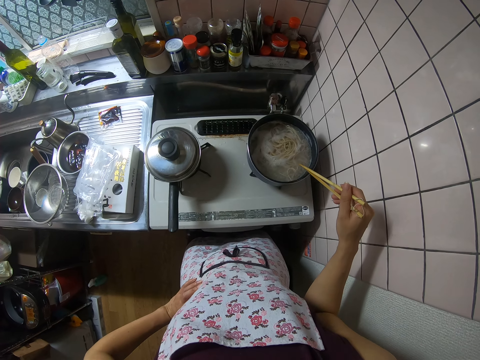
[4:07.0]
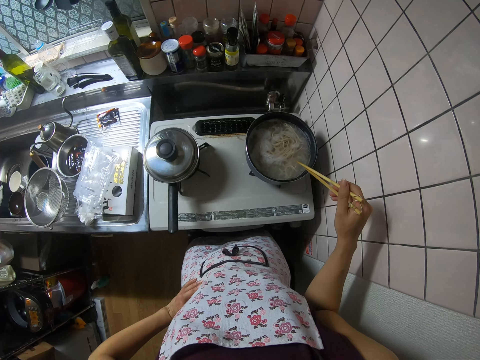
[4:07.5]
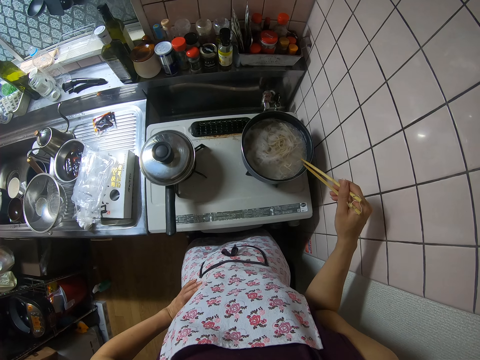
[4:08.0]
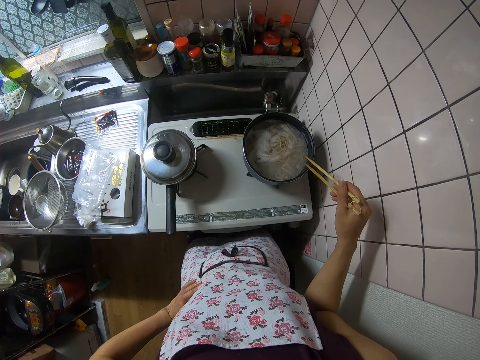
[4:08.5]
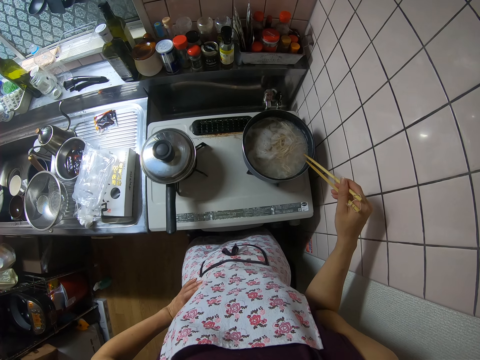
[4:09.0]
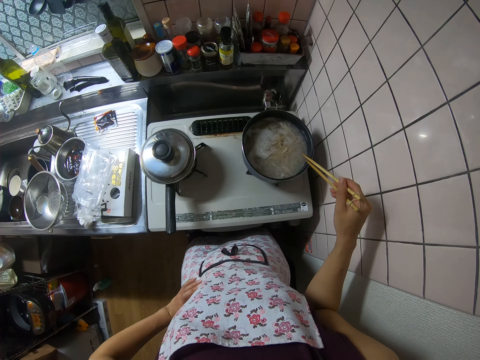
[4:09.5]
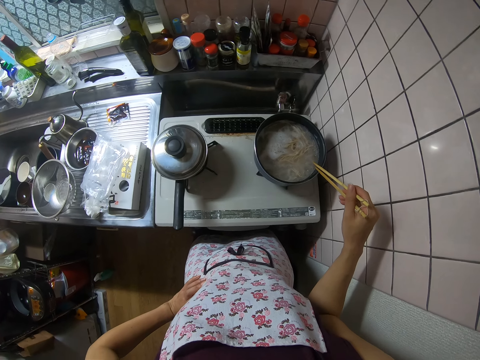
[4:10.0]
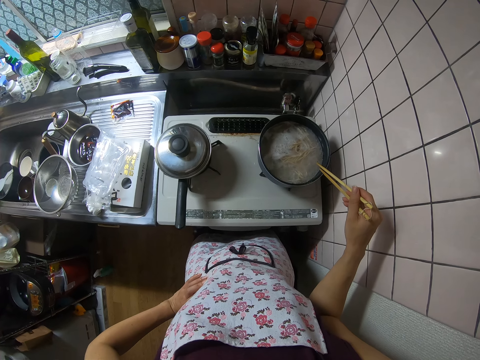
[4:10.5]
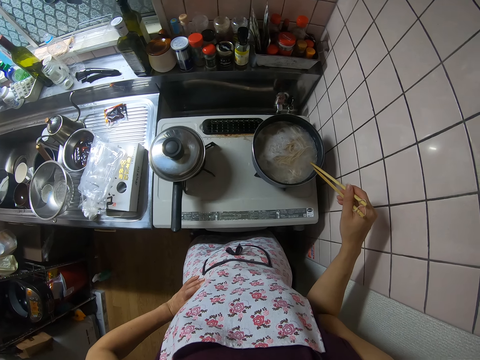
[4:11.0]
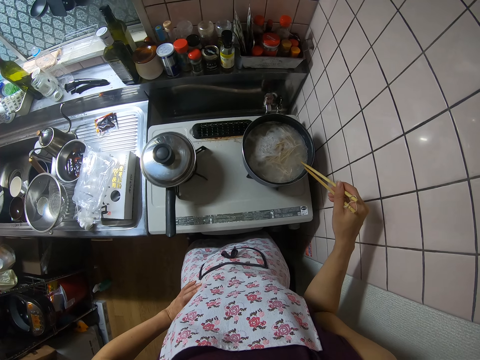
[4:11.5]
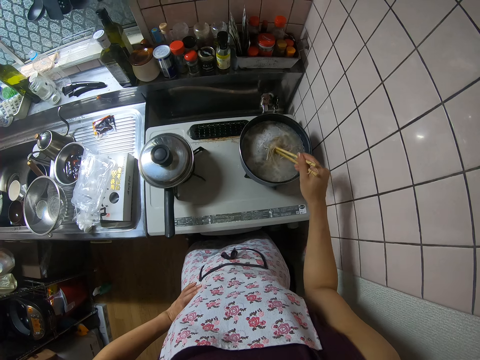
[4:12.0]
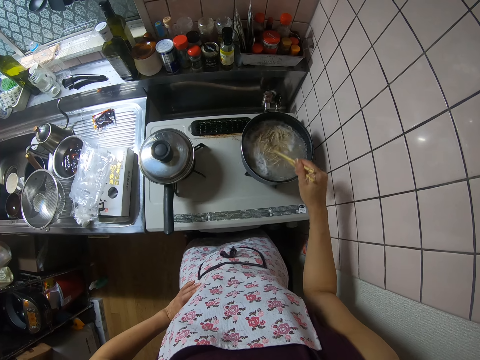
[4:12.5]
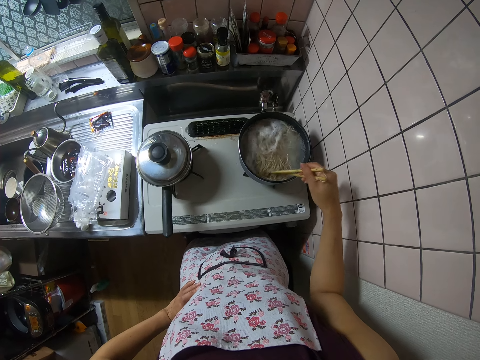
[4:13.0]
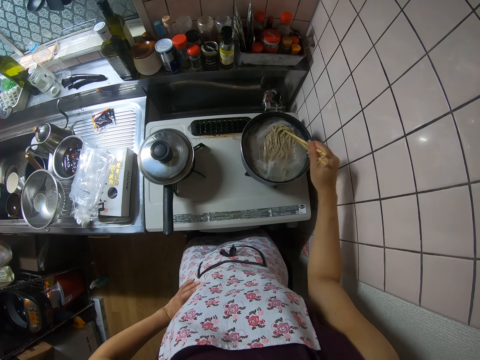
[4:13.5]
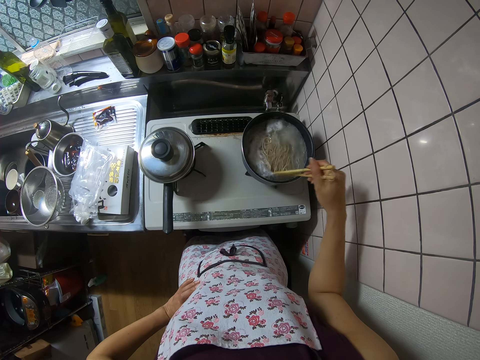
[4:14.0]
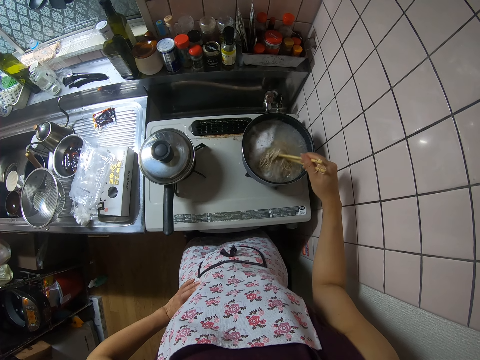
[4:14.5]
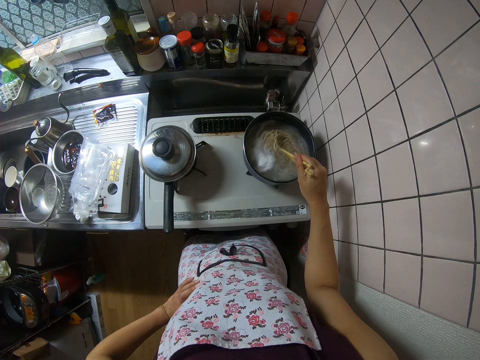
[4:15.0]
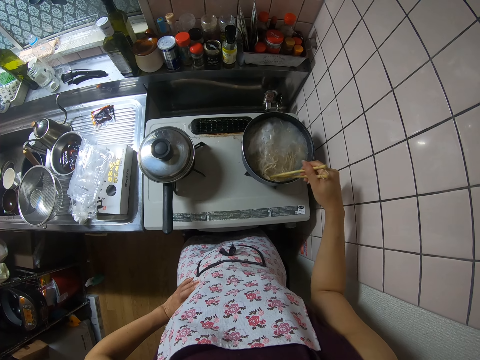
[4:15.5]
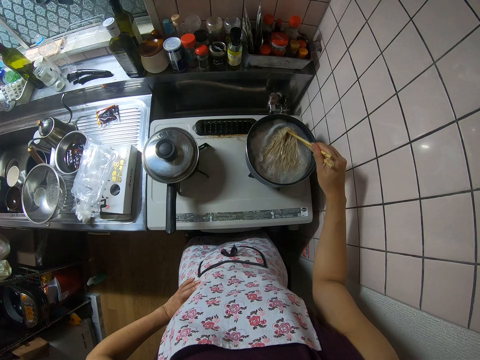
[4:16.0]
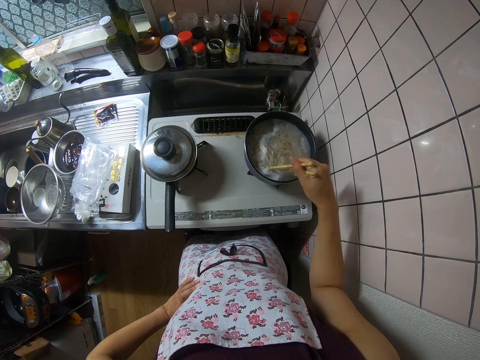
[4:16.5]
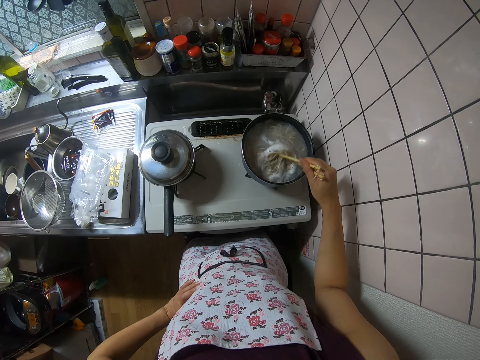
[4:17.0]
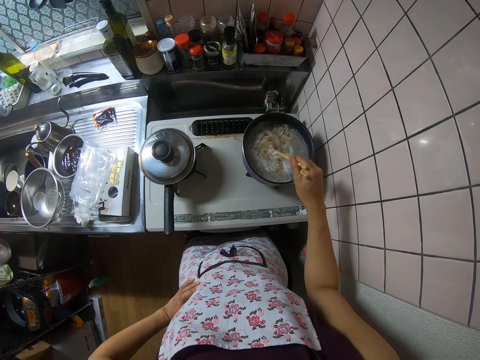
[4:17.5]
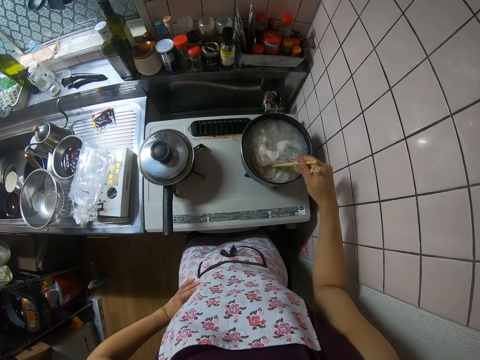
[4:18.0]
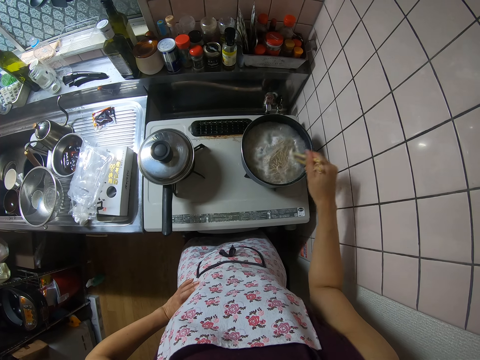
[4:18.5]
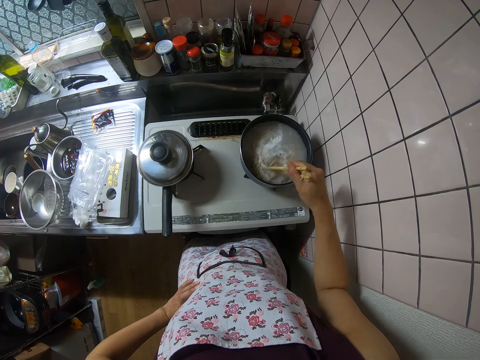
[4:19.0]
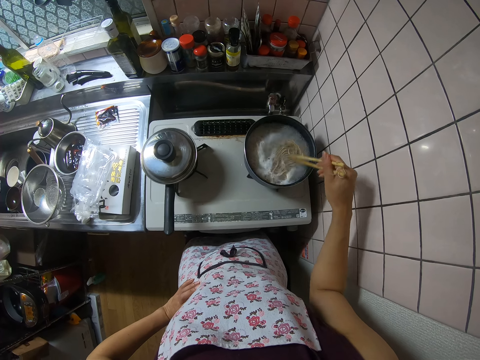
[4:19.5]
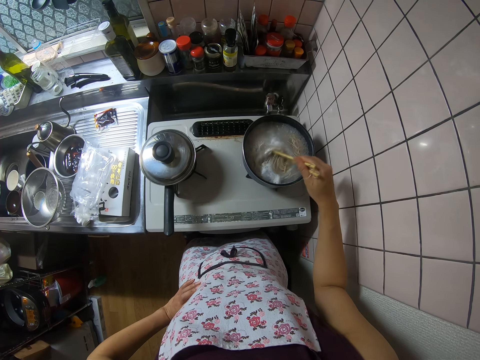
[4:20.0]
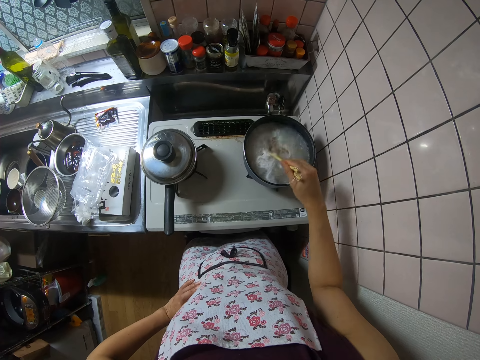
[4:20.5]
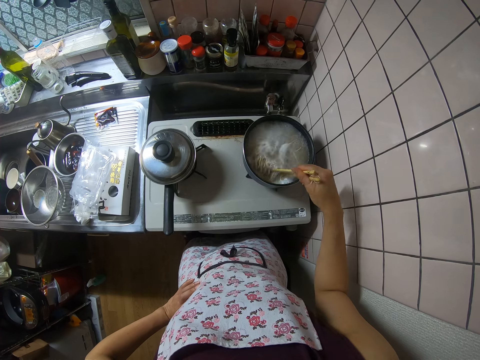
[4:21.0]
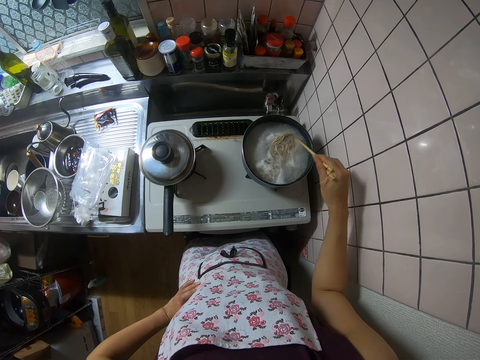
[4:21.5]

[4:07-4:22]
The camera wearer stirs the spaghetti in the pot with the chopsticks.

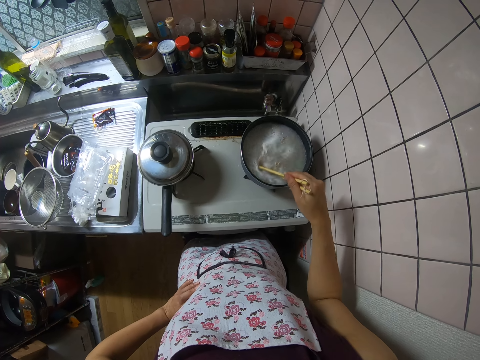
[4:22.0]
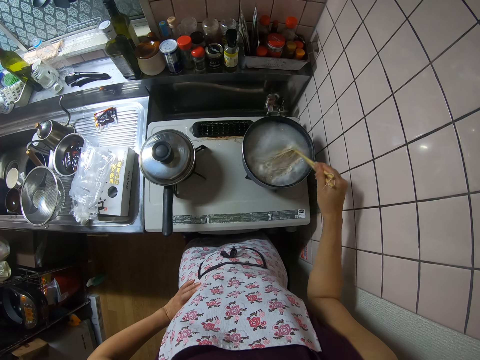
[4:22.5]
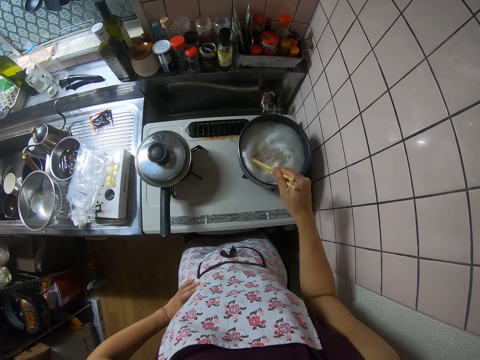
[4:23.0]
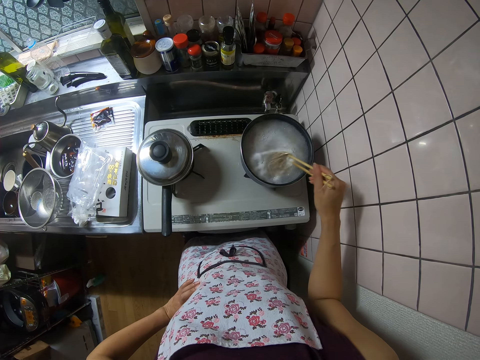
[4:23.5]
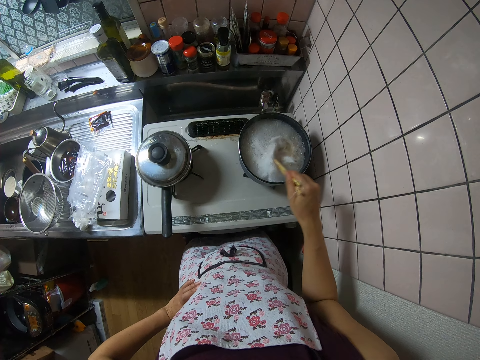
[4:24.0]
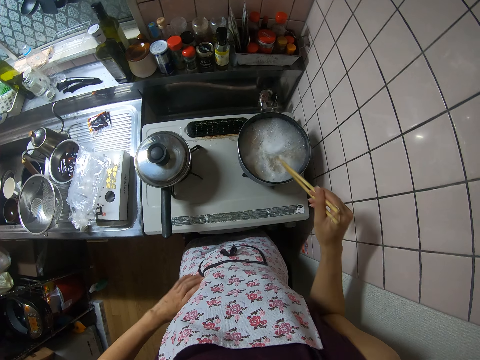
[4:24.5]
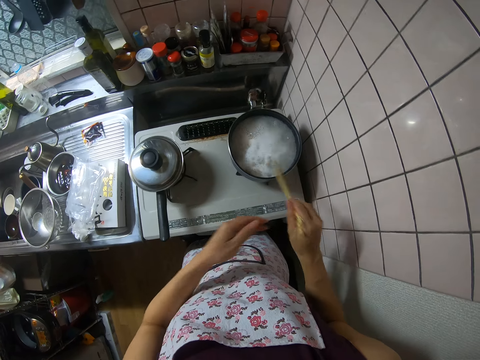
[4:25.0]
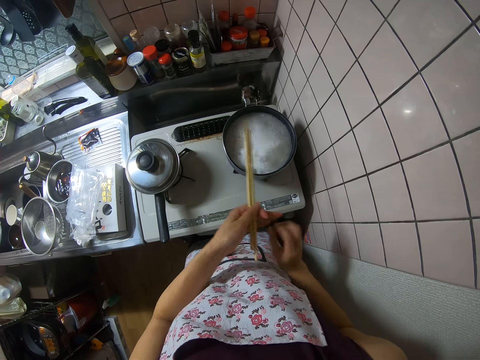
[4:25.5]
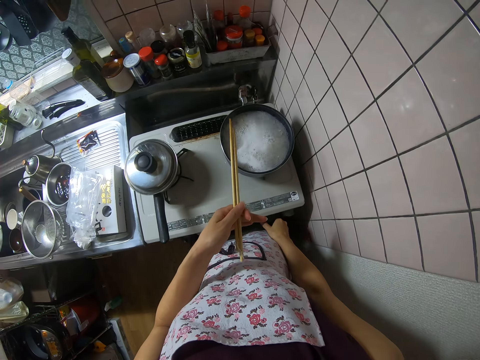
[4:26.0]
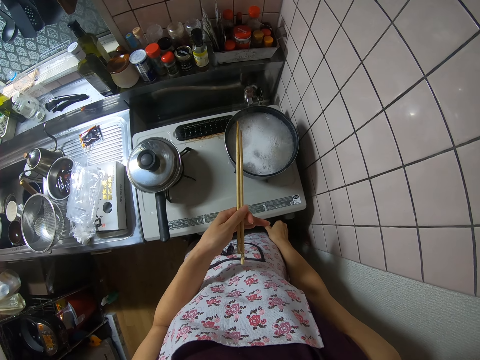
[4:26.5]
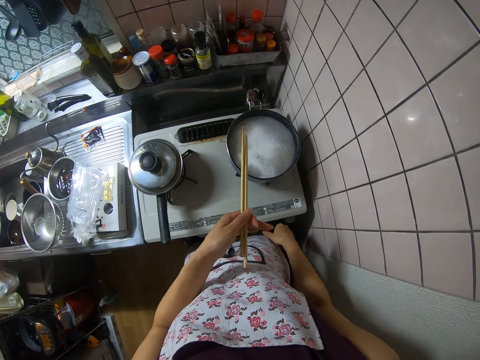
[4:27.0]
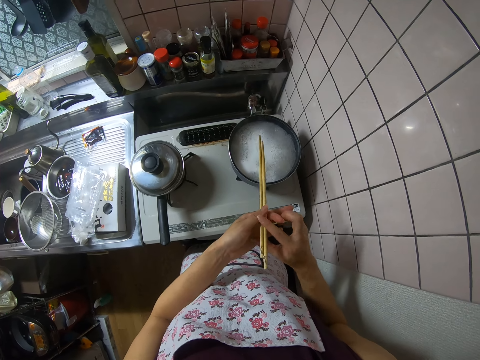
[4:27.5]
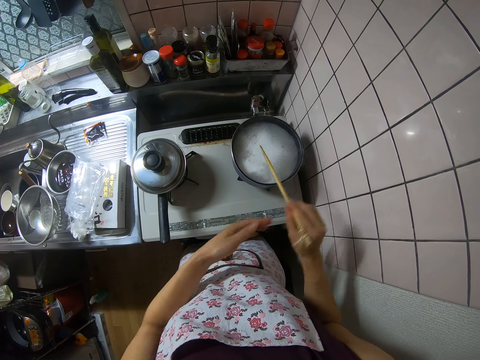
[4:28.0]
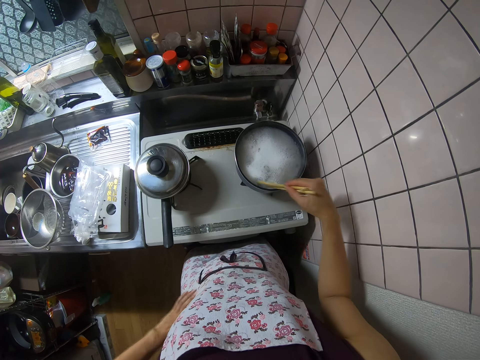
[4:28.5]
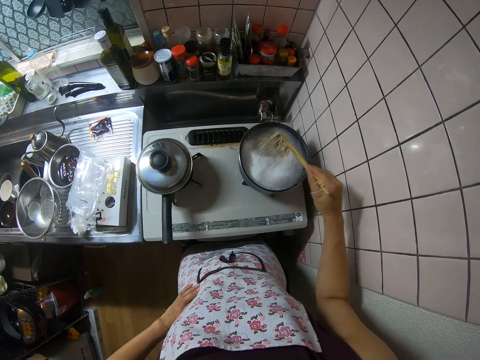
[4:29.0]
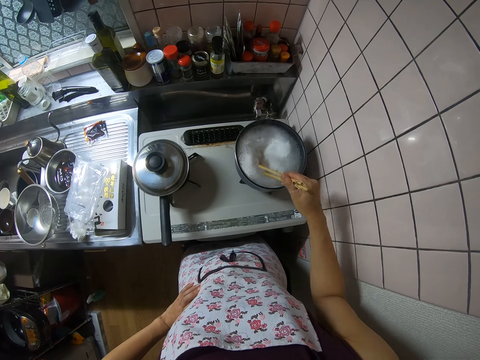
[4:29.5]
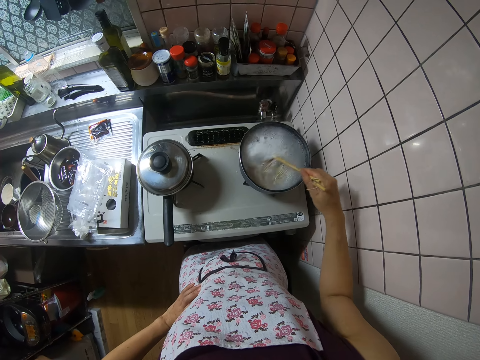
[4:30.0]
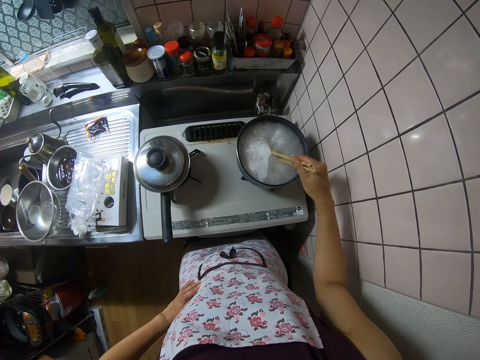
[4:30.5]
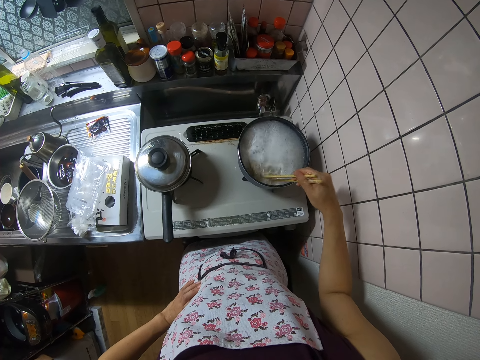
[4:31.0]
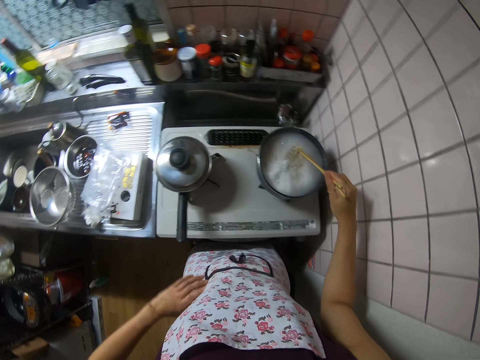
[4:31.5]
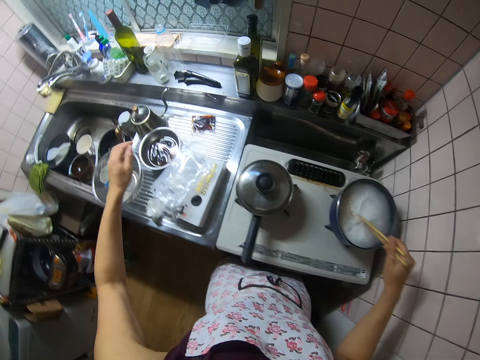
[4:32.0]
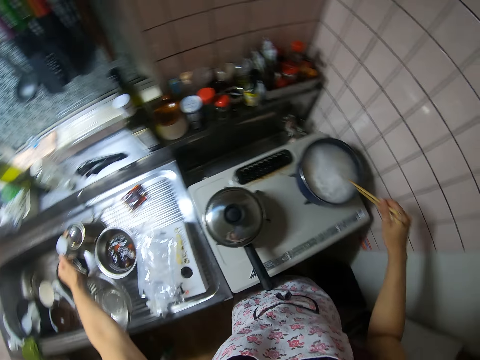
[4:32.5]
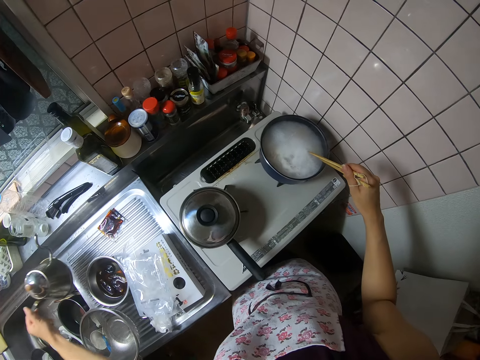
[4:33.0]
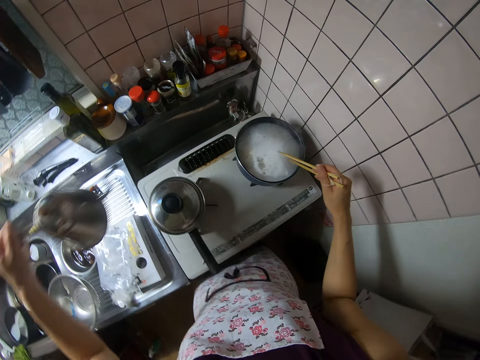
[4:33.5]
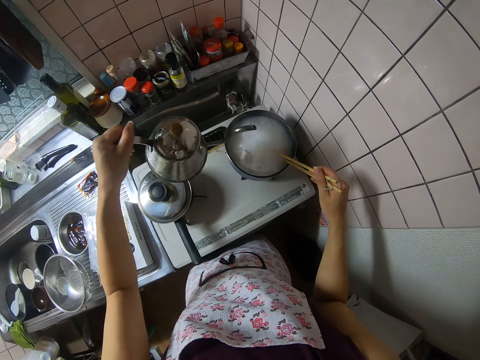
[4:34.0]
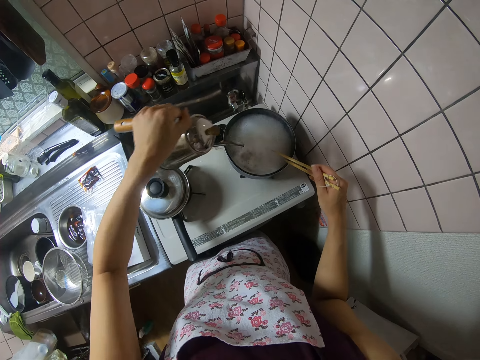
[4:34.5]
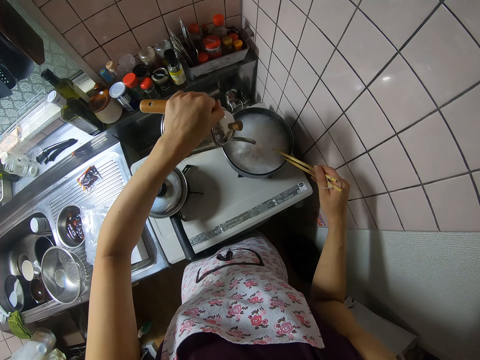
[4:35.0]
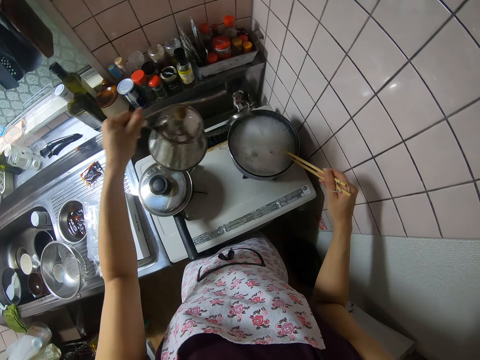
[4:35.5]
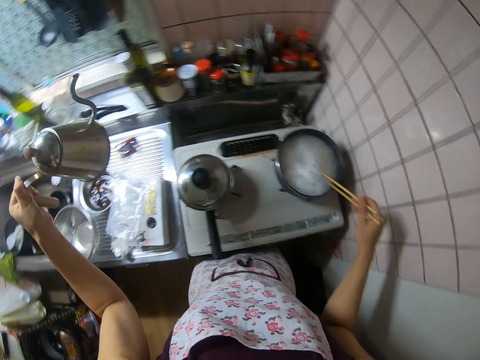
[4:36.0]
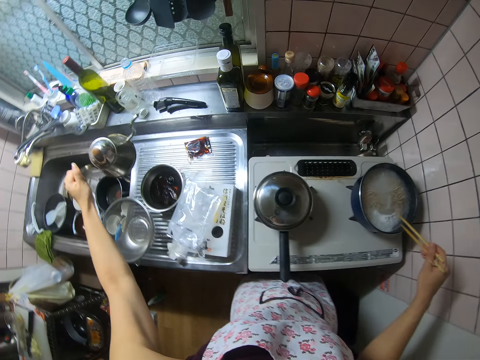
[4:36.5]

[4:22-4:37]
The camera wearer taps the chopsticks on the pot. She passes the chopsticks to her left hand. She turns the switch on the cooker. She levels the fire. She passes the chopsticks to her right hand. She stirs the spaghetti in the pot with the chopsticks. She picks the jug from the sink. She pours water from the jug into the spaghetti.
